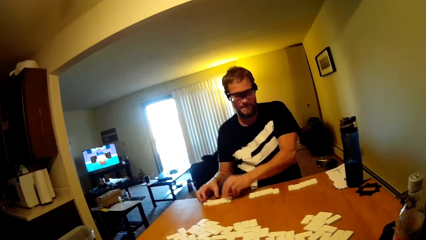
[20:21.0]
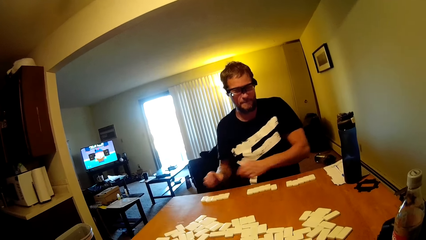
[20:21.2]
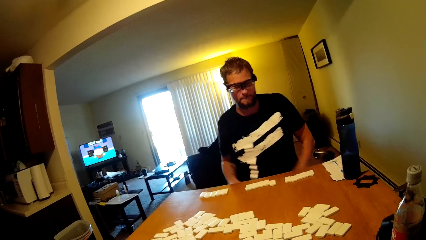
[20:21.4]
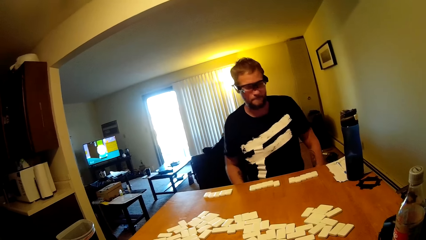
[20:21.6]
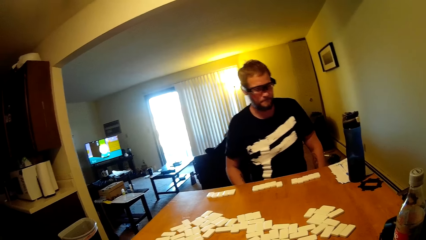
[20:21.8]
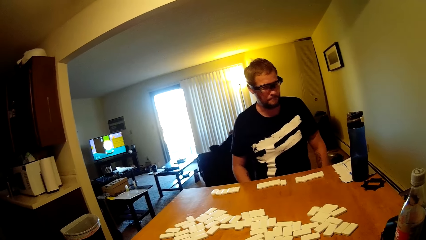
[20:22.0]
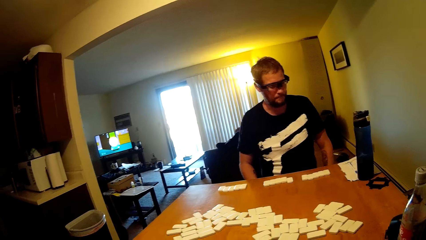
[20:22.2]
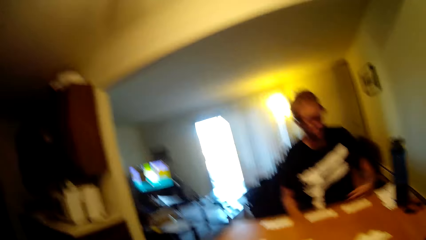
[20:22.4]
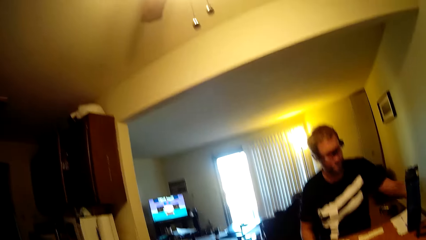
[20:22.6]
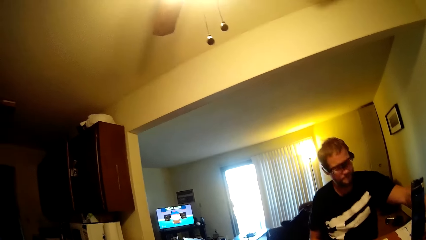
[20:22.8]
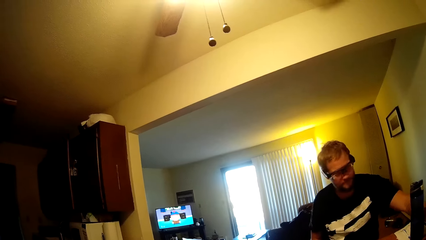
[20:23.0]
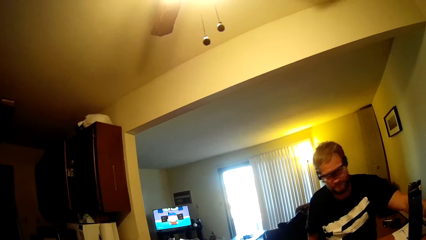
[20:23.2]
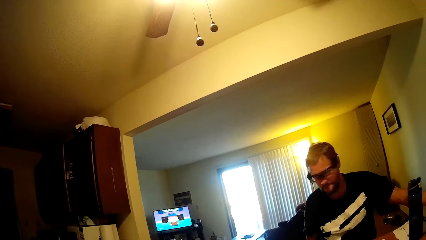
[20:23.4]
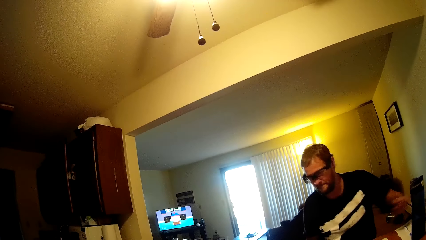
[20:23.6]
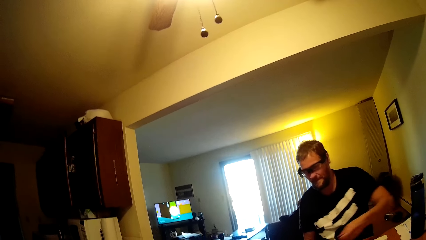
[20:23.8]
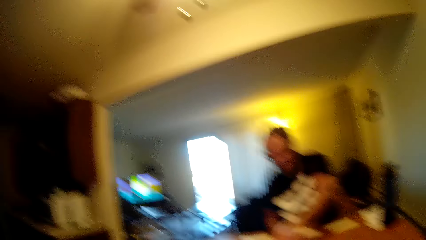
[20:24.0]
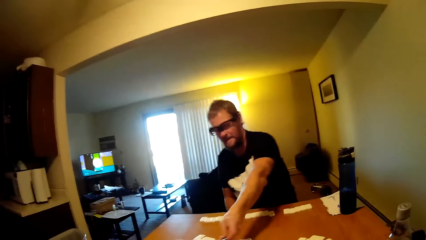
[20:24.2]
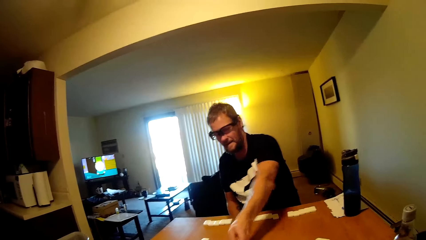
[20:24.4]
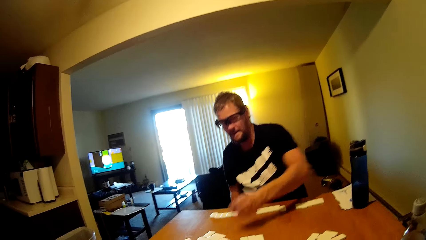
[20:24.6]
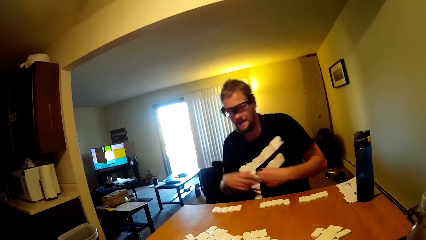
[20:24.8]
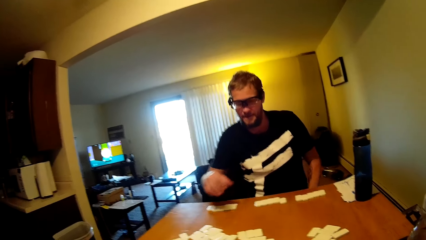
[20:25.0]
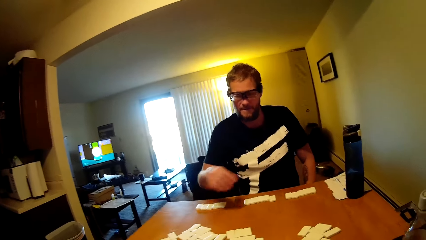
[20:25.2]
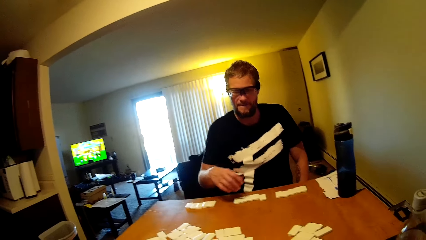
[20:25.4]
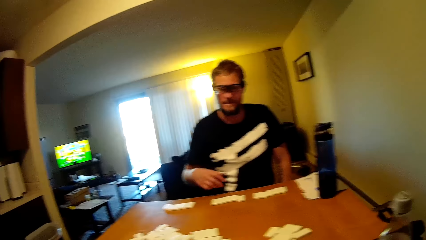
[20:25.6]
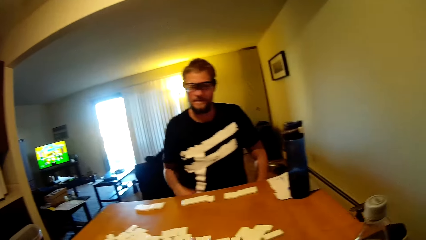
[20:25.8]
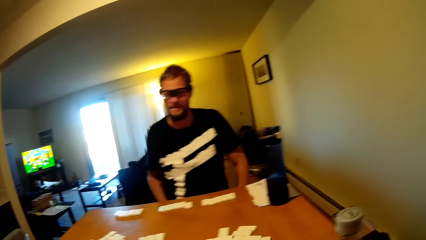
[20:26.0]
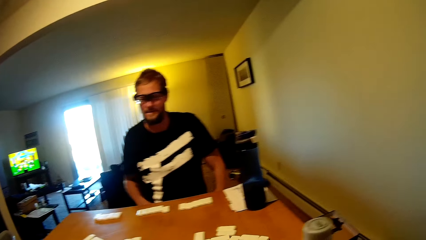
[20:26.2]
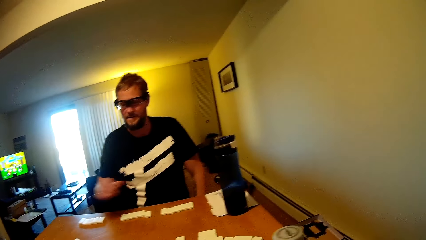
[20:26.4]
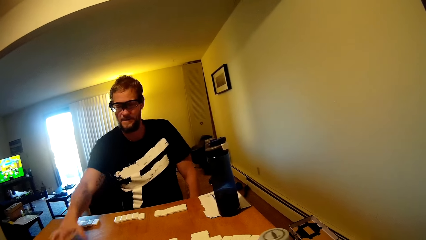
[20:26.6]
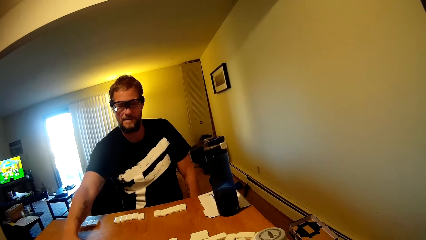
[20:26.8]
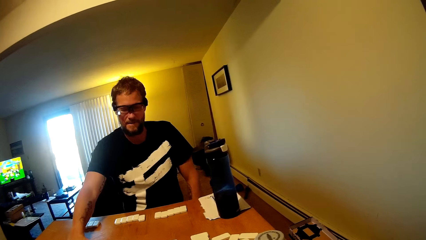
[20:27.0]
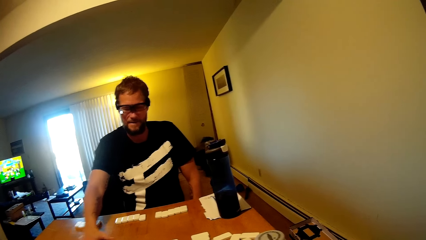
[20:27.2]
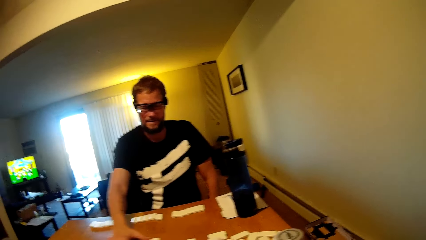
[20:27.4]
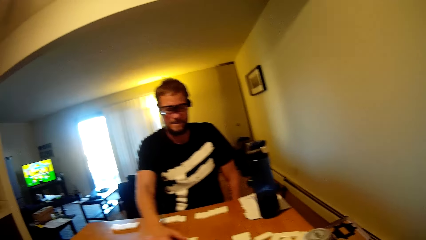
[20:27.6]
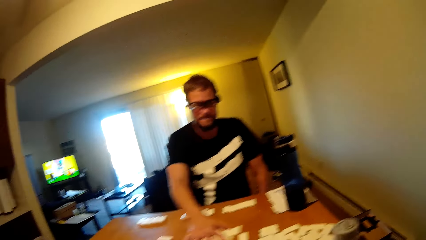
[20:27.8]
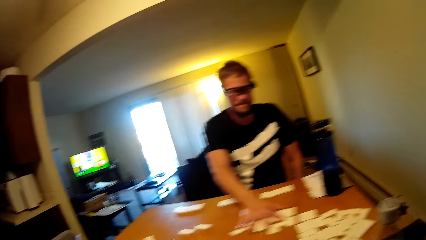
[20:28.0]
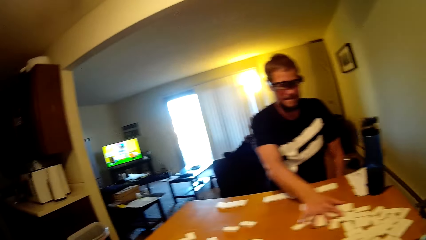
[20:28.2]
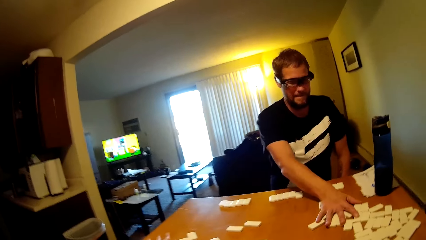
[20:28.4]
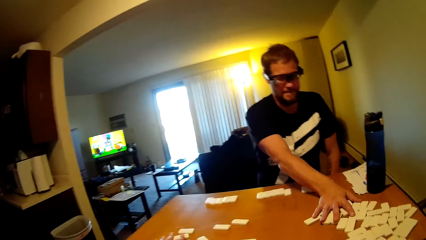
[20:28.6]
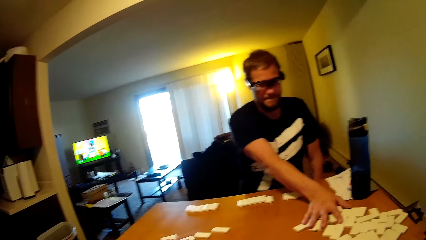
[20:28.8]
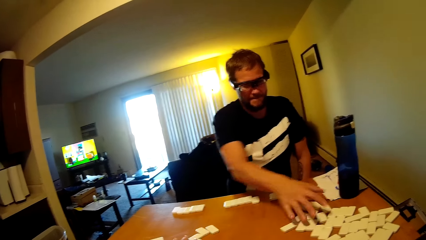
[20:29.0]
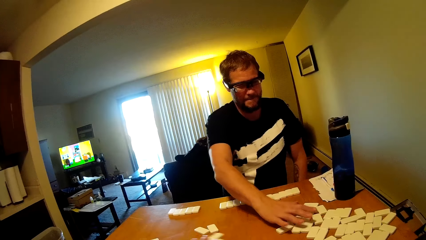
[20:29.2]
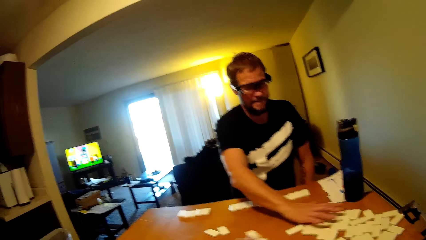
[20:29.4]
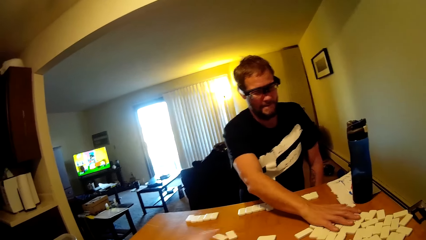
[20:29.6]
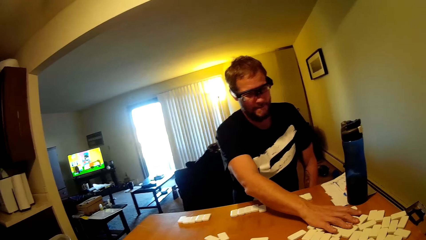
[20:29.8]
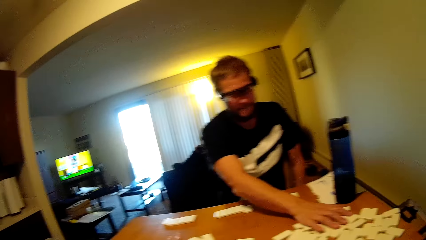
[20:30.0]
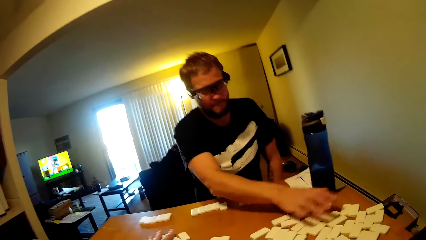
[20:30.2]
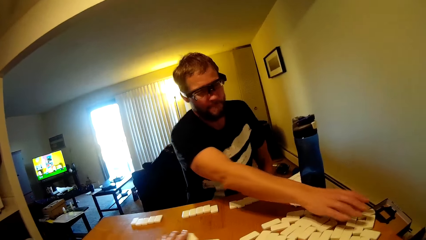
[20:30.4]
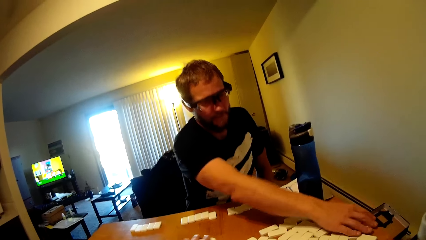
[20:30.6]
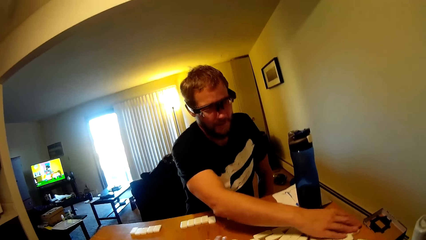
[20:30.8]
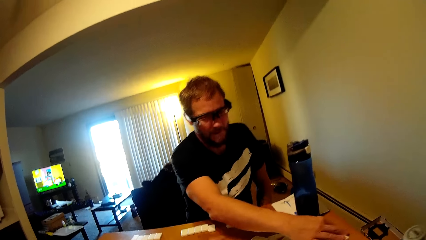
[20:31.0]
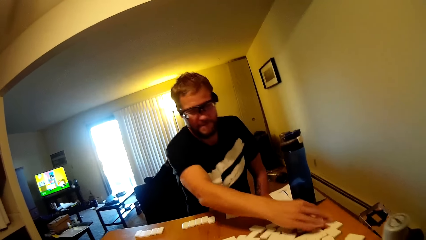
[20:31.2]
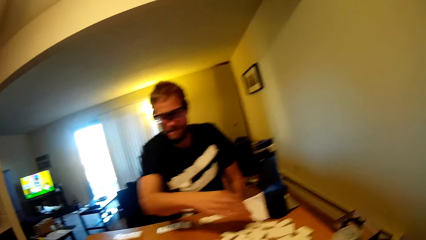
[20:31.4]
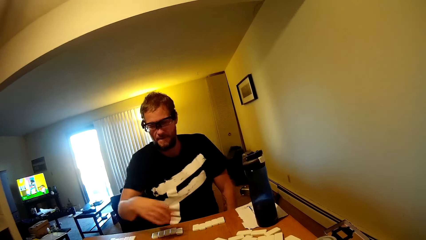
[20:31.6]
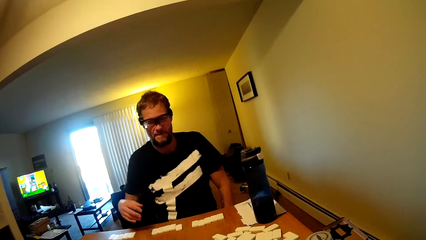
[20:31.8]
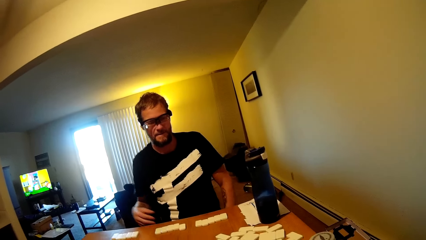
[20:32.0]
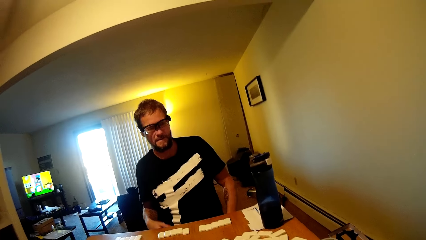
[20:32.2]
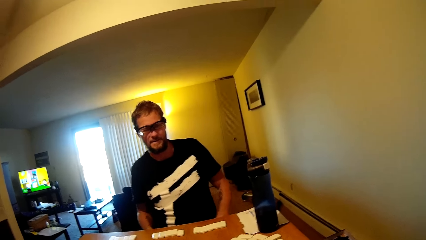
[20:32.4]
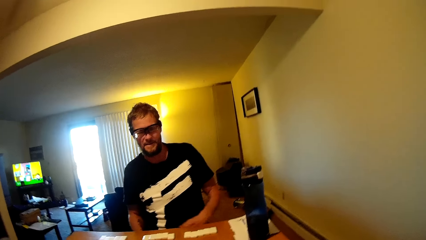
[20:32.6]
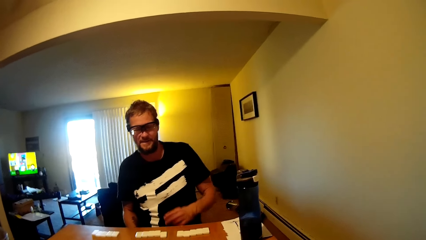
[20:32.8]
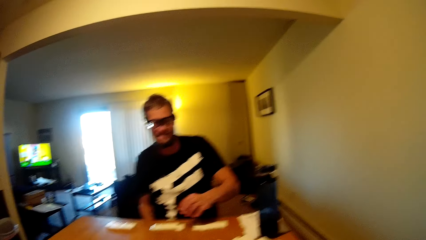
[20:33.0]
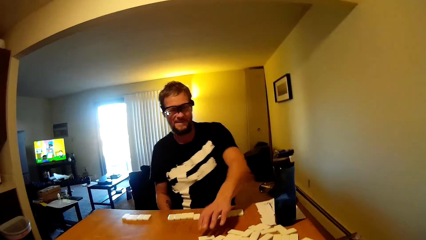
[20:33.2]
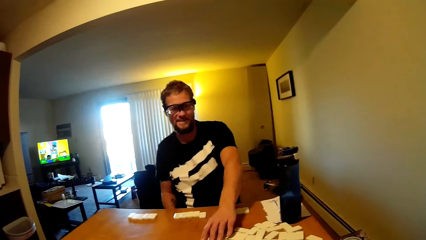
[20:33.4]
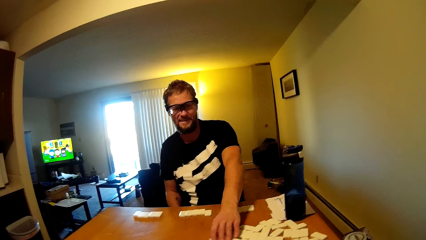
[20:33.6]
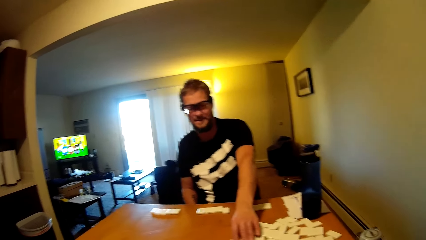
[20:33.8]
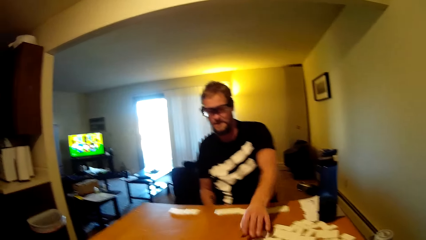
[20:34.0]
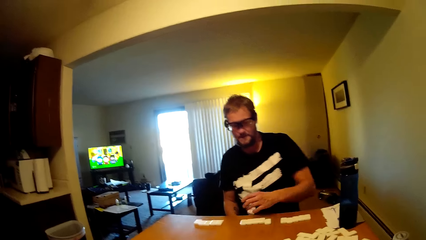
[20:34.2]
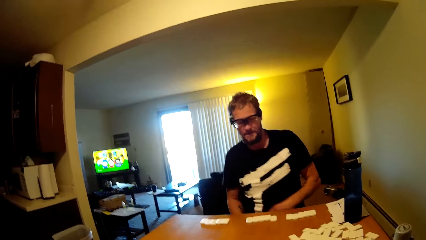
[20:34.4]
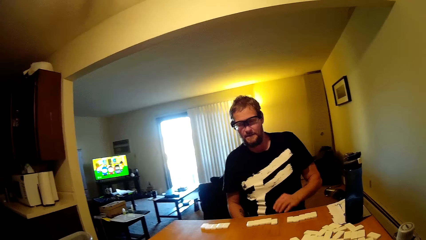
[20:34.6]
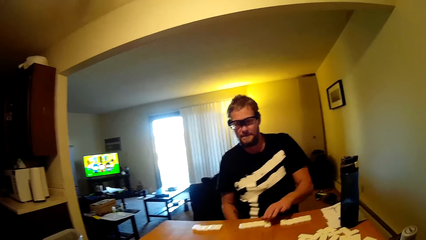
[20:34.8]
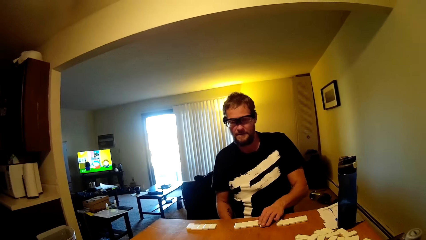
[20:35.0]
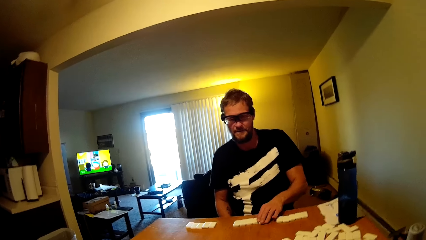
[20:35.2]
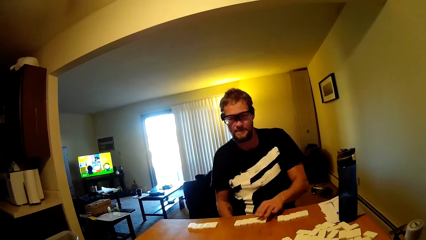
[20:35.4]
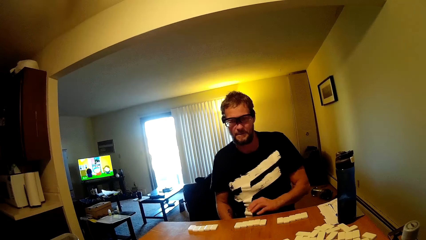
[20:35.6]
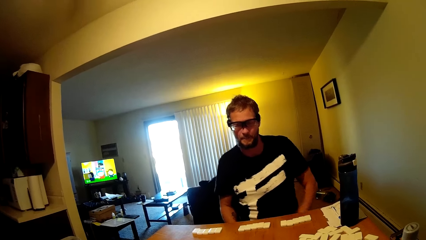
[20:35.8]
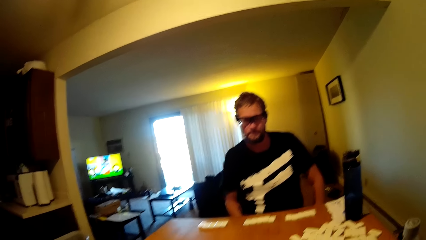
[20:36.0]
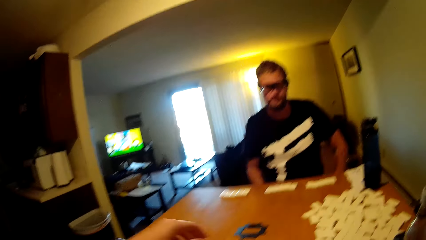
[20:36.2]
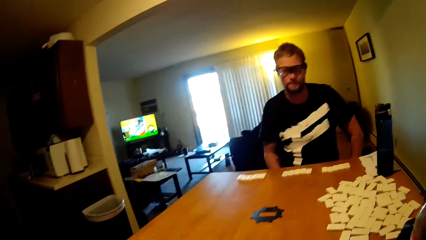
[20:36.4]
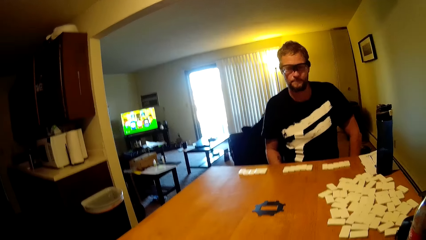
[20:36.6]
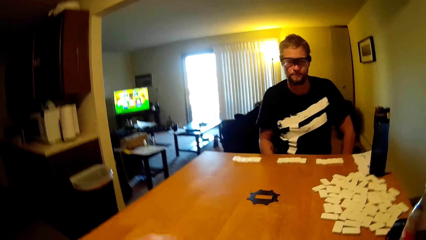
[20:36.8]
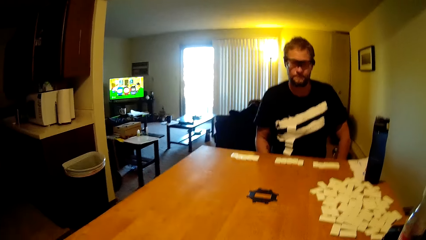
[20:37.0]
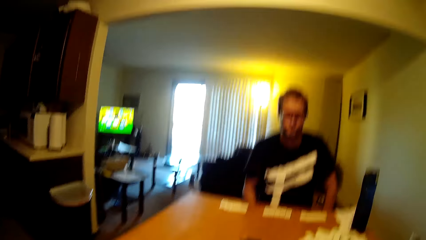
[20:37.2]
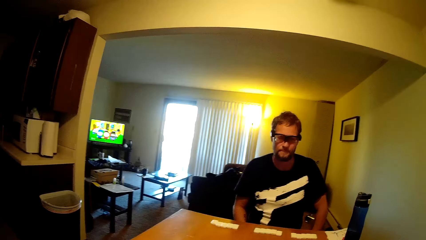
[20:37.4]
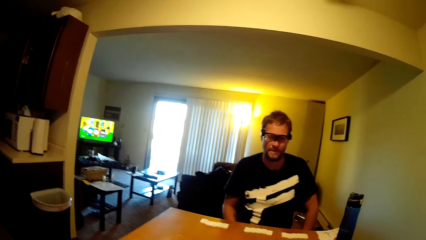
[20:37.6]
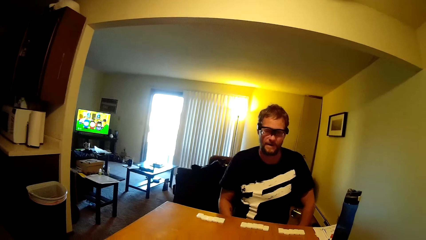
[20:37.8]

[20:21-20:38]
A person lifts up the hand, puts the hand down, and takes a dominoes card.
